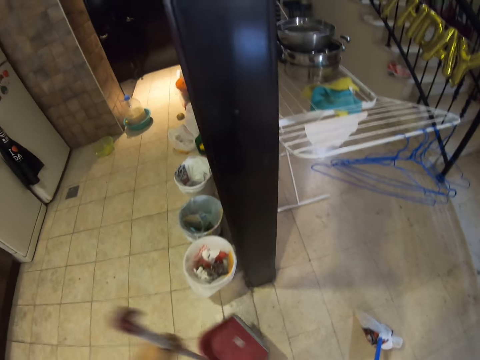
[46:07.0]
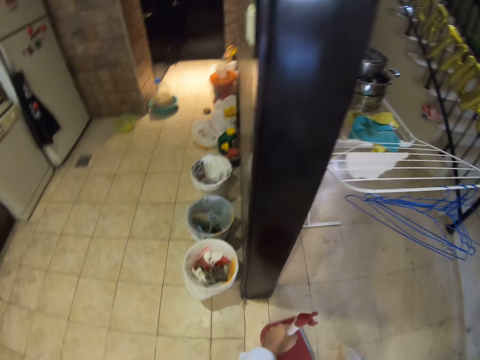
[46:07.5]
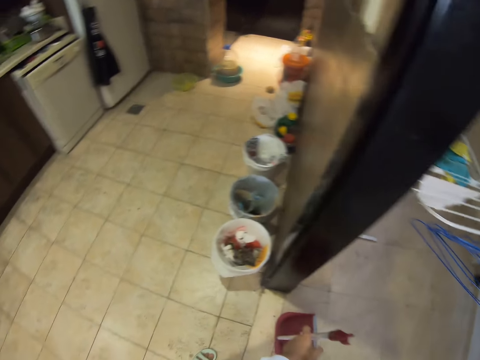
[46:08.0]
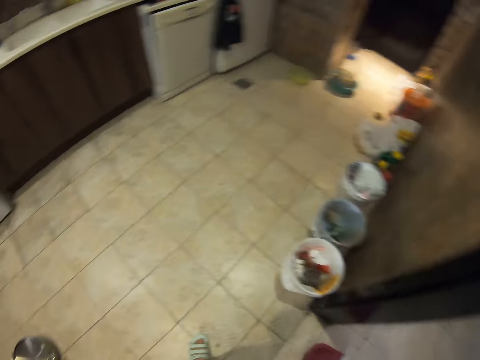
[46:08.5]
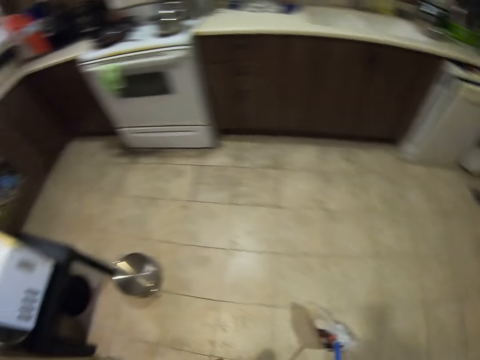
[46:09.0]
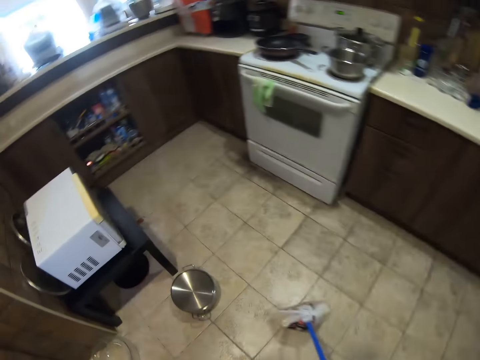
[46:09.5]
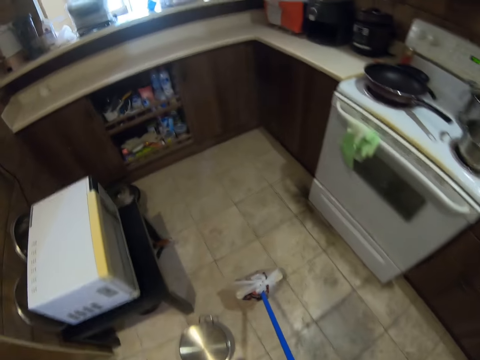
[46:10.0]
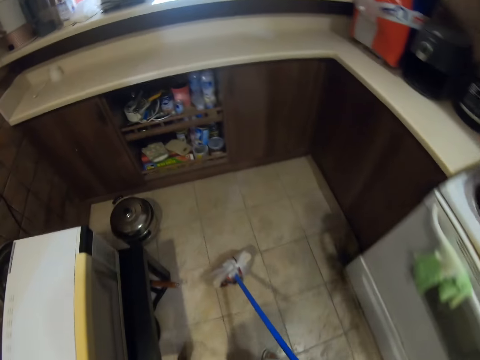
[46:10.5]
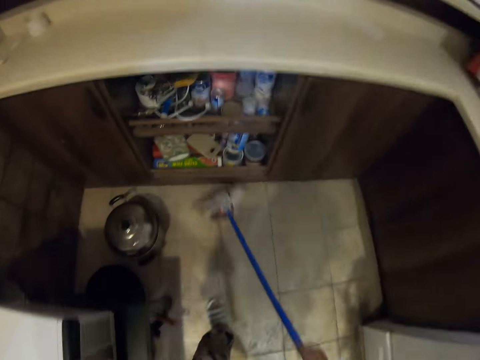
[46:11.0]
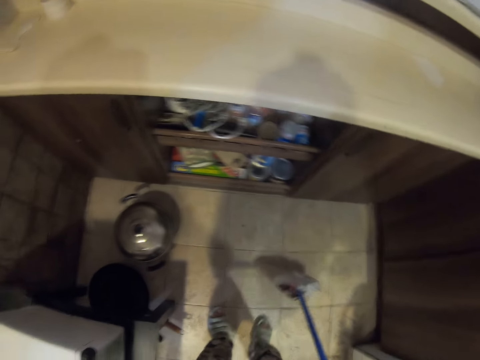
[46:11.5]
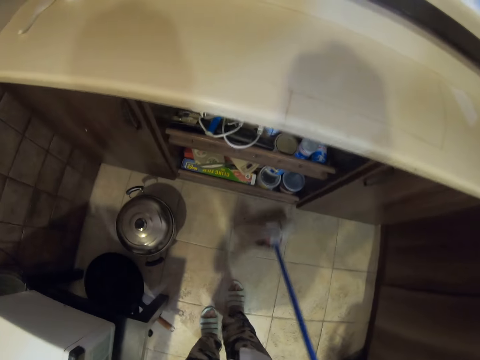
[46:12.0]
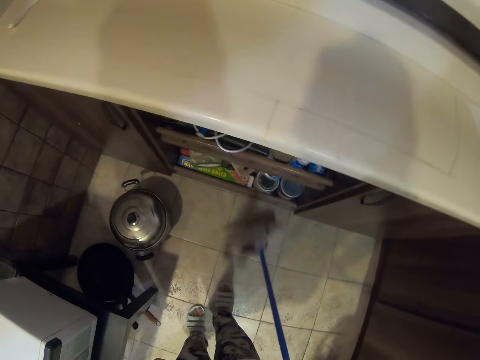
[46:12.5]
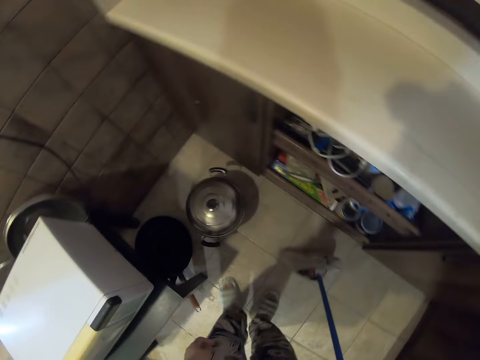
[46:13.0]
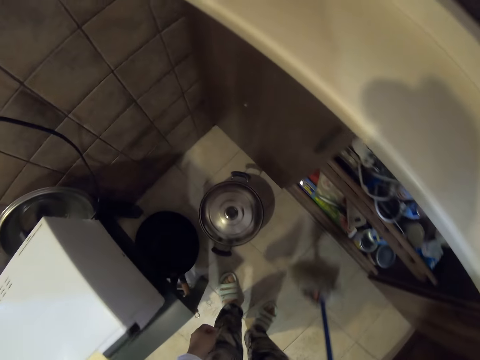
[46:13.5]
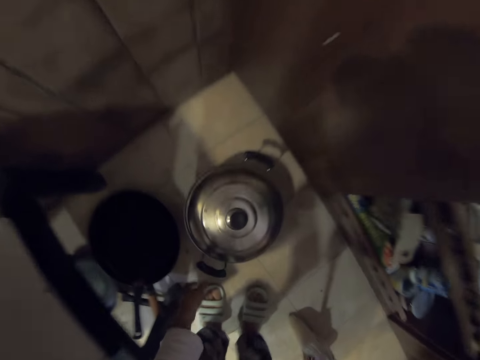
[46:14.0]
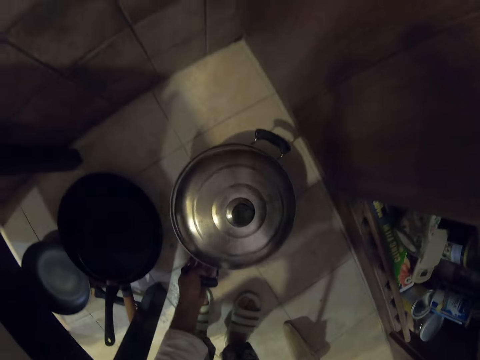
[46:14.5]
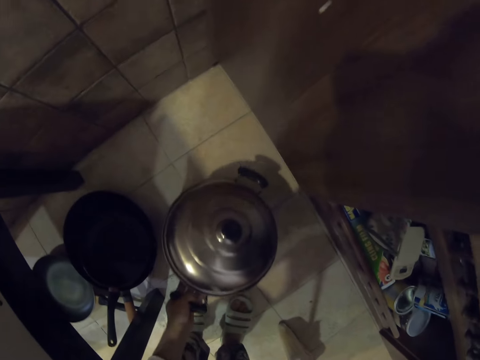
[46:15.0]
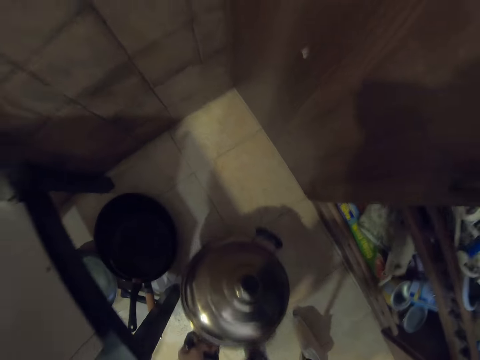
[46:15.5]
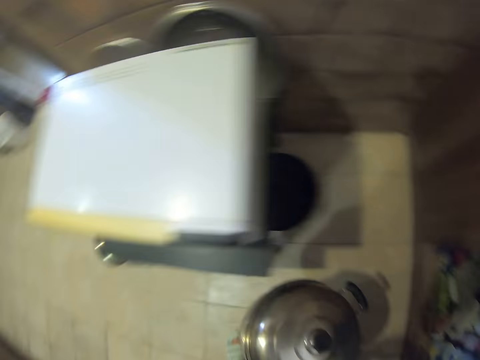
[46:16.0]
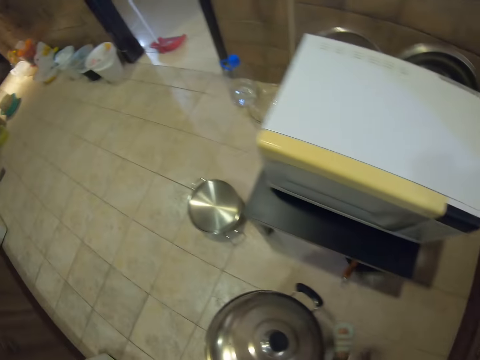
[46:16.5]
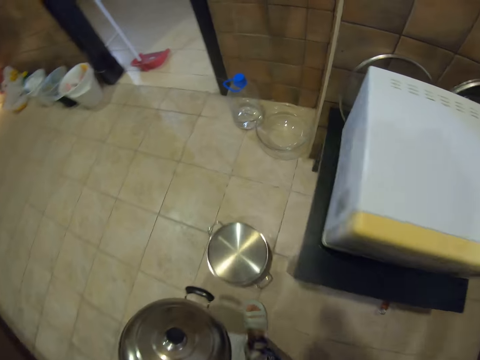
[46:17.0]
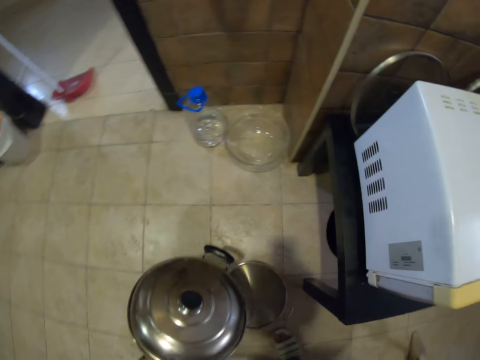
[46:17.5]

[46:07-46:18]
The camera wearer puts down the dust pan. They move to the kitchen. They look around. They sweep the kitchen. They pick up a cooking pot. They look around and walk around.

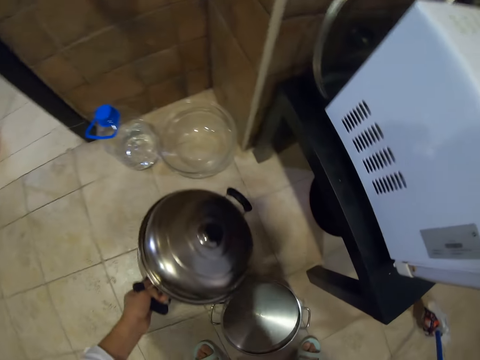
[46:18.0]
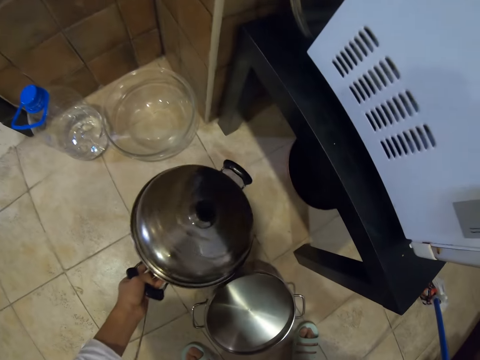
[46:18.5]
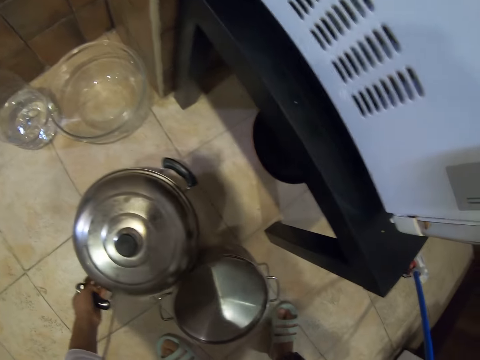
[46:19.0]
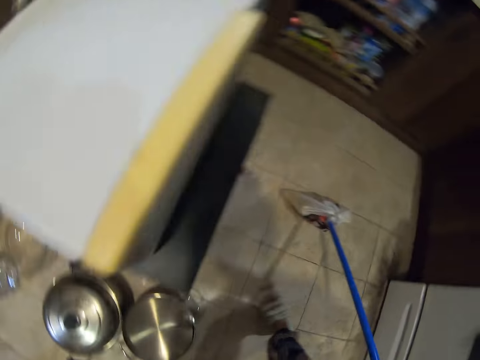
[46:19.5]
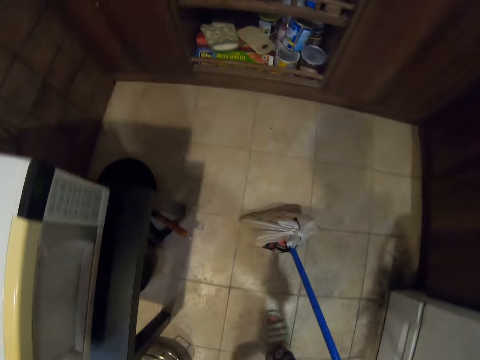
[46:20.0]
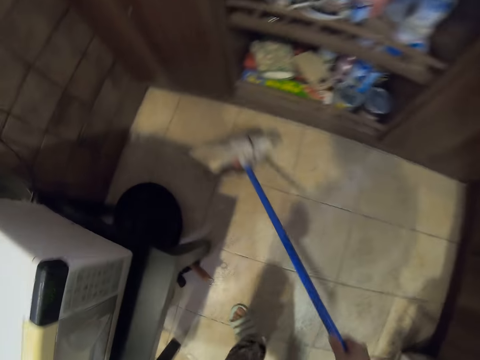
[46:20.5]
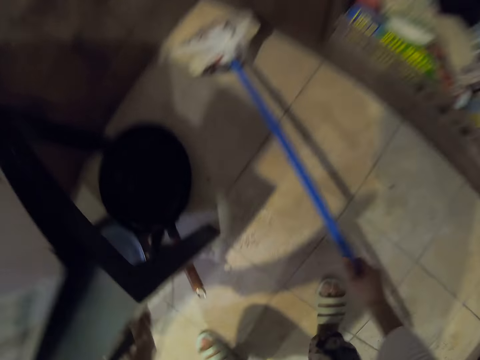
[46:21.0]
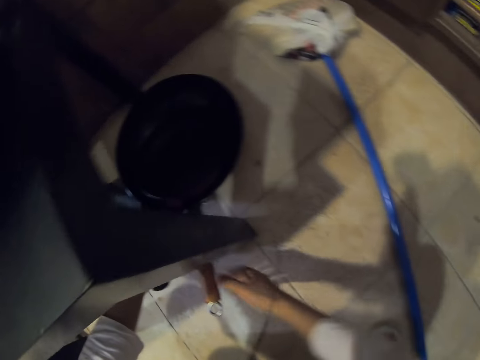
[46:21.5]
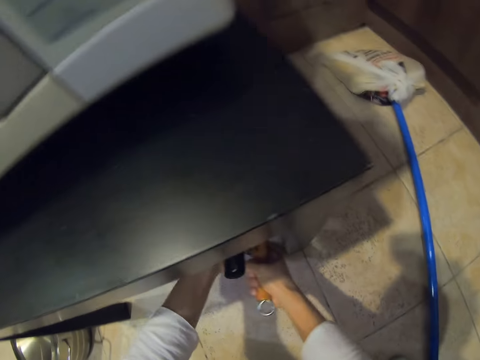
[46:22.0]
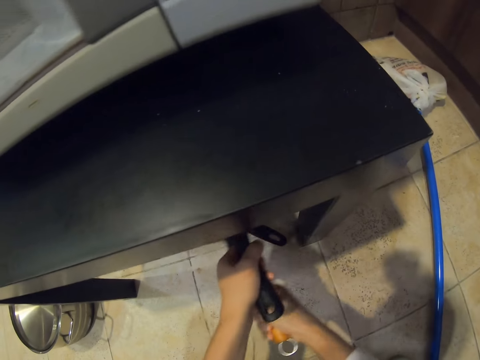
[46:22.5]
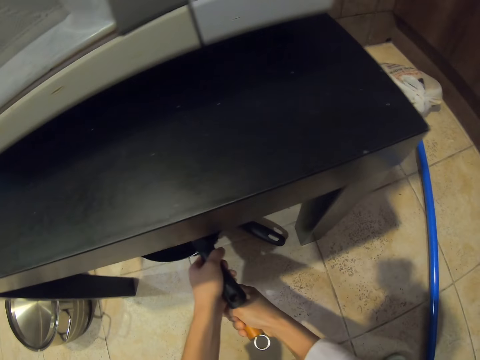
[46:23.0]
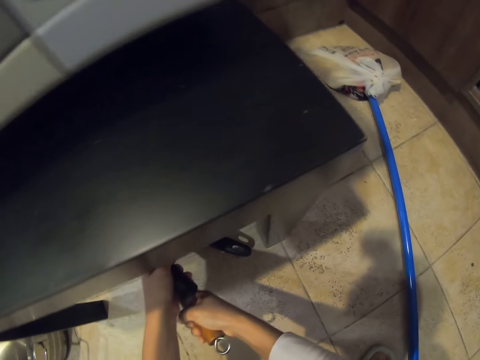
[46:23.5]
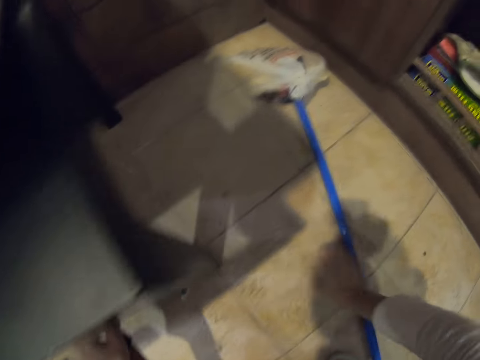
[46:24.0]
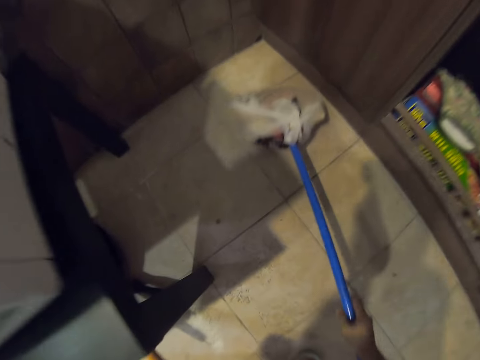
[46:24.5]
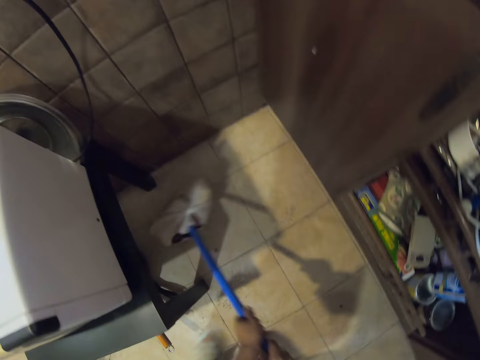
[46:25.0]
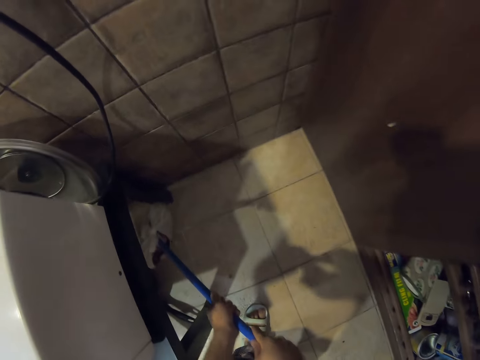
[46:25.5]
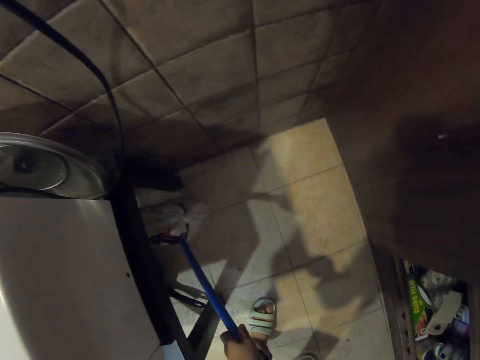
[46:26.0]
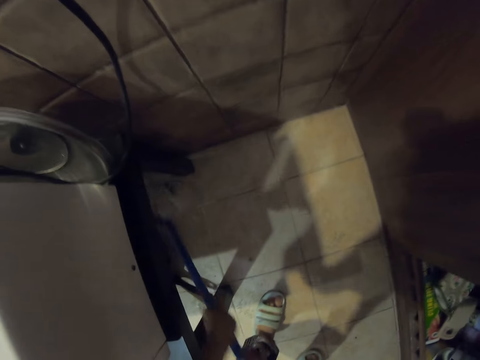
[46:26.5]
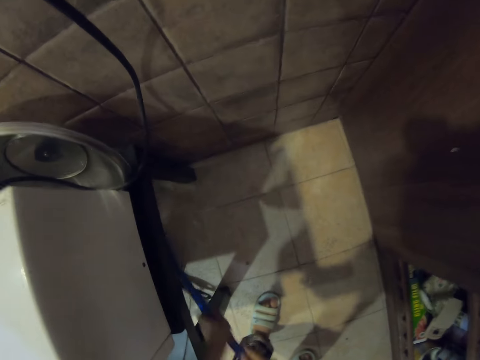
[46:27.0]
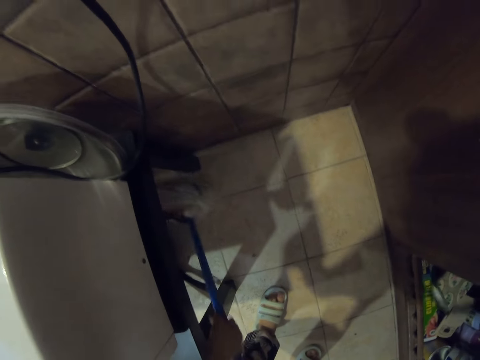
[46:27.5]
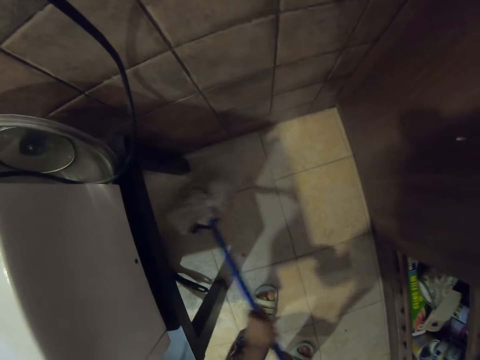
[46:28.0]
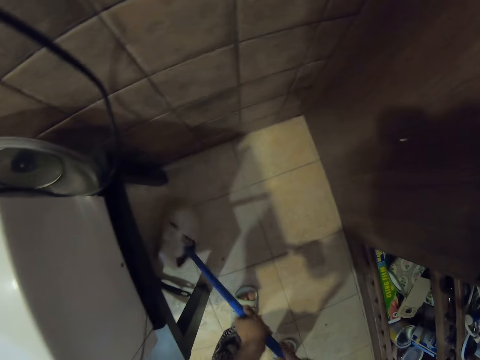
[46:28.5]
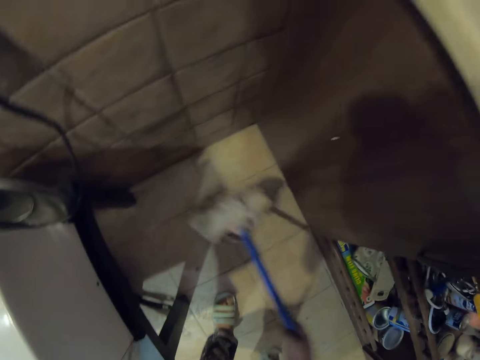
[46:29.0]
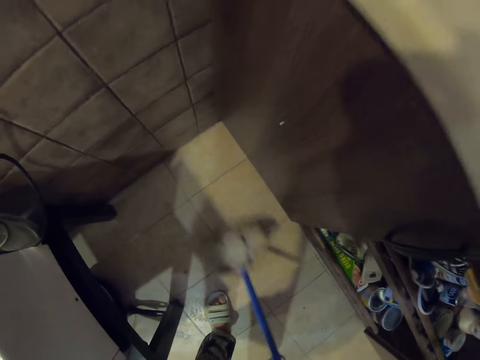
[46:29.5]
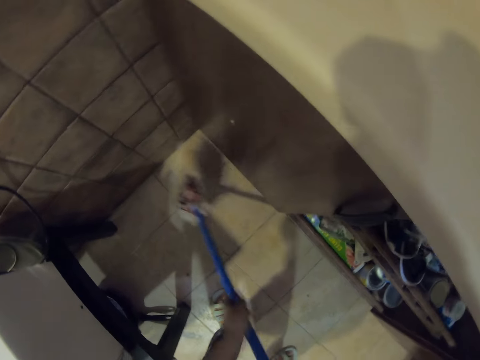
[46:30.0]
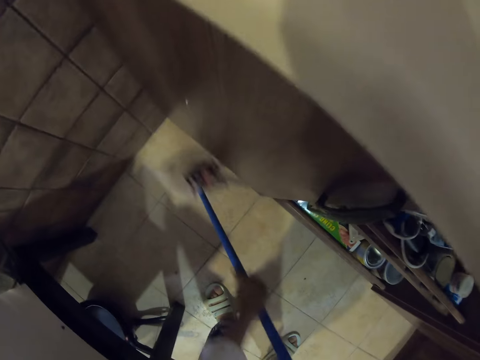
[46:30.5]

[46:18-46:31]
The camera wearer puts down the cooking pot. They look around. They sweep the kitchen. They pick up cooking pots and put down the cooking pots. They pick up the broom. They hold the broom. They sweep the kitchen.

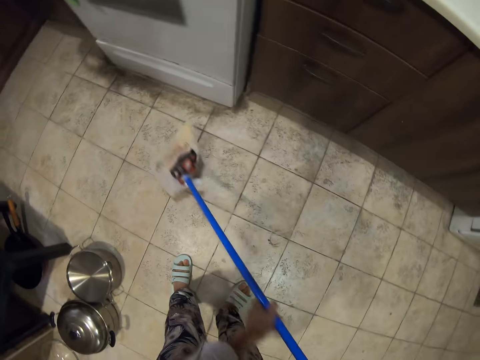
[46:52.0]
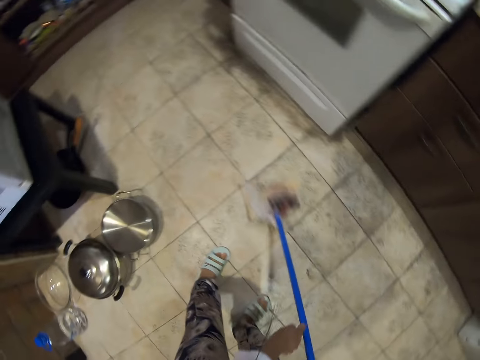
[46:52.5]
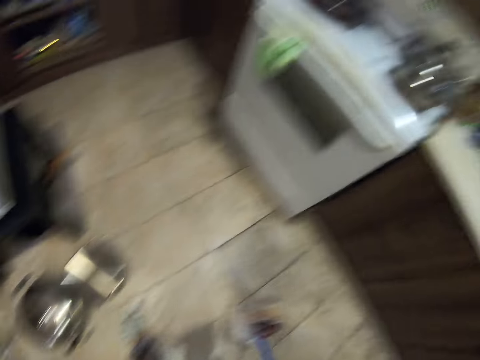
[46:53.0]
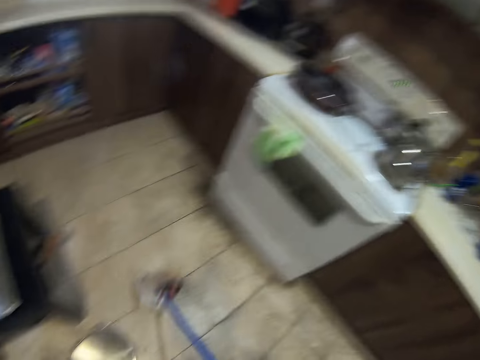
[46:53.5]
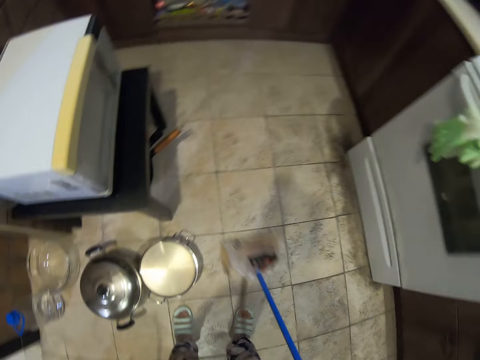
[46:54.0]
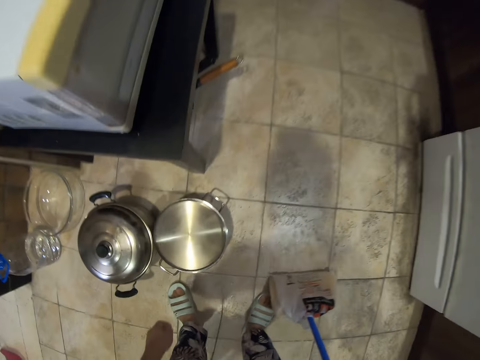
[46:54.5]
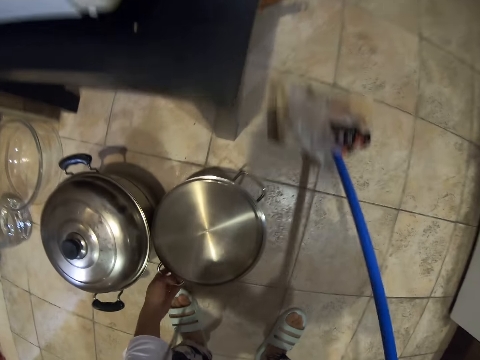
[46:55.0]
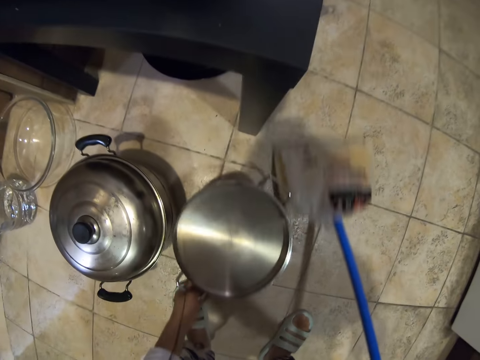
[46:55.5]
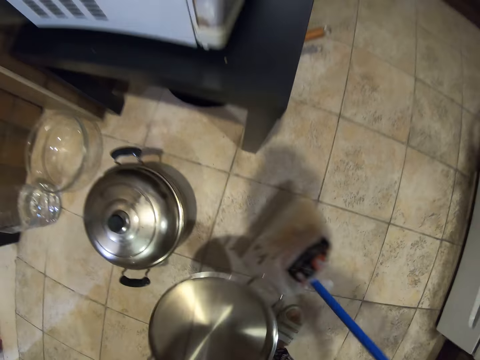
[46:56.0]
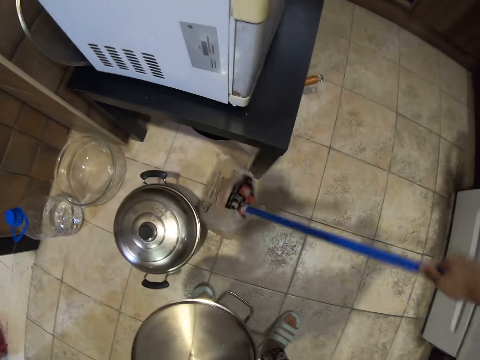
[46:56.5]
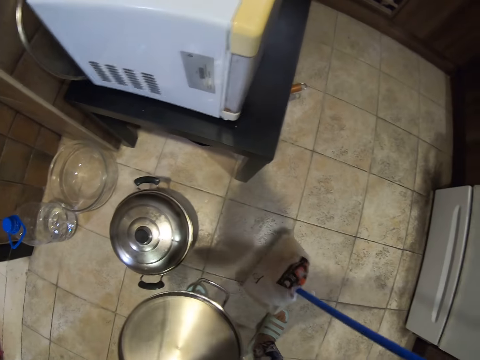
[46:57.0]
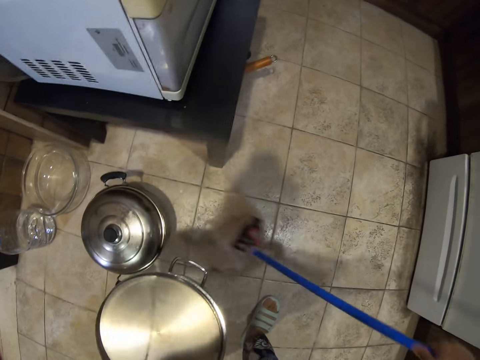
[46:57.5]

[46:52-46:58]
The camera wearer looks around. They sweep the floor. They lift up a cooking pot. They sweep the kitchen.
